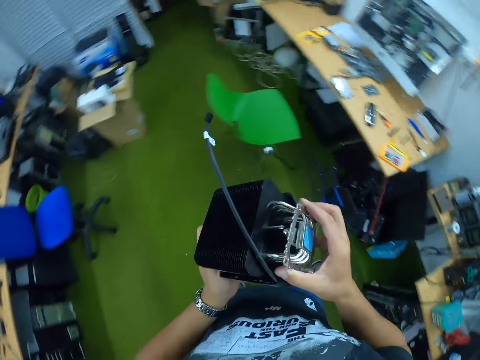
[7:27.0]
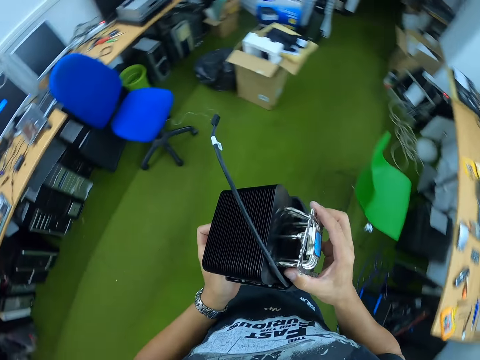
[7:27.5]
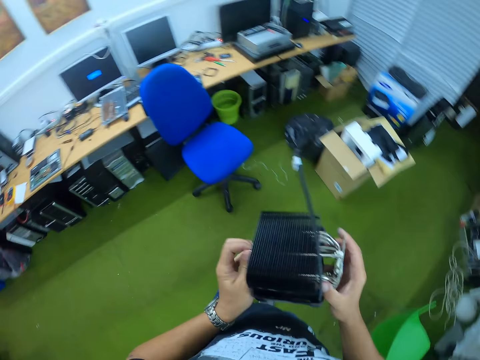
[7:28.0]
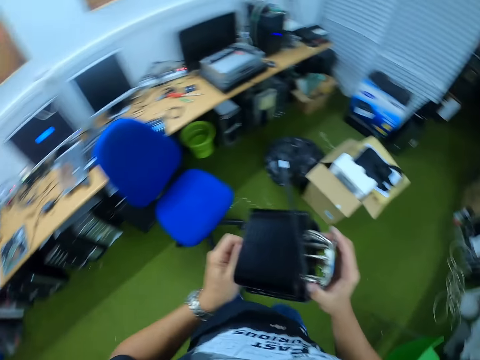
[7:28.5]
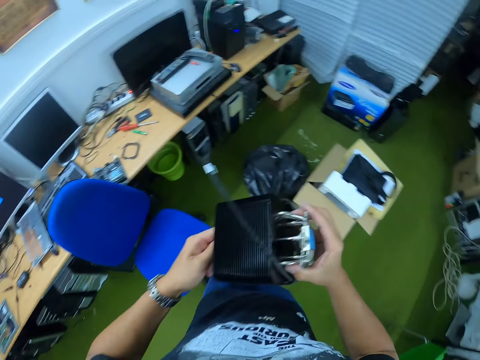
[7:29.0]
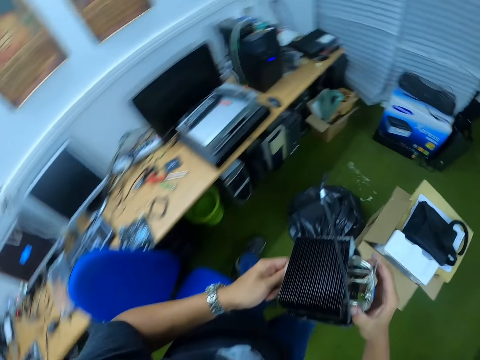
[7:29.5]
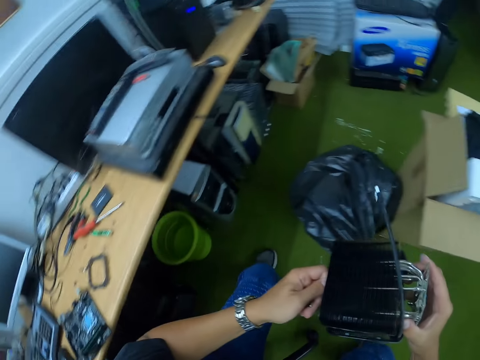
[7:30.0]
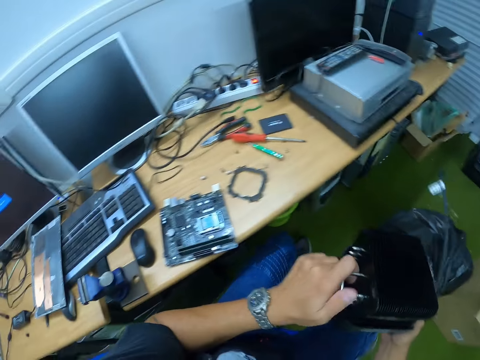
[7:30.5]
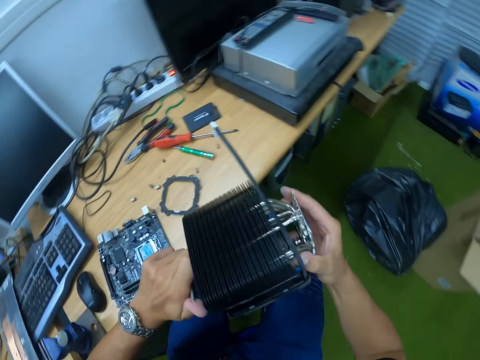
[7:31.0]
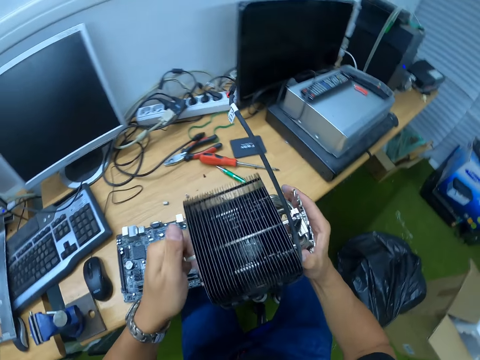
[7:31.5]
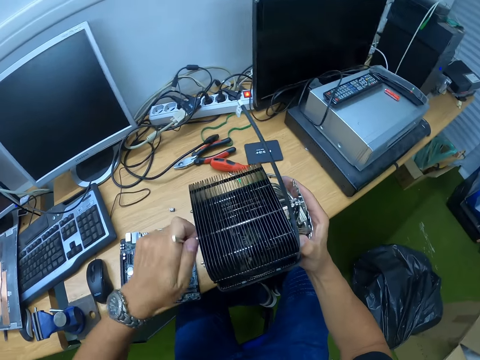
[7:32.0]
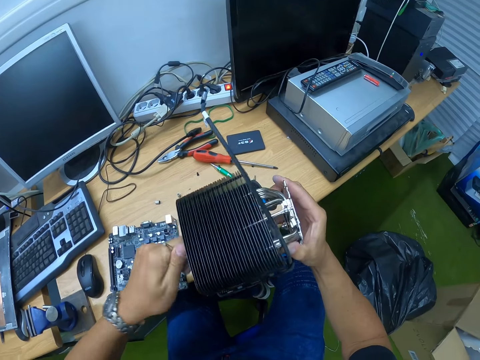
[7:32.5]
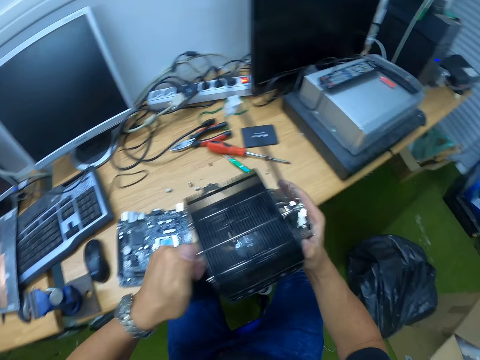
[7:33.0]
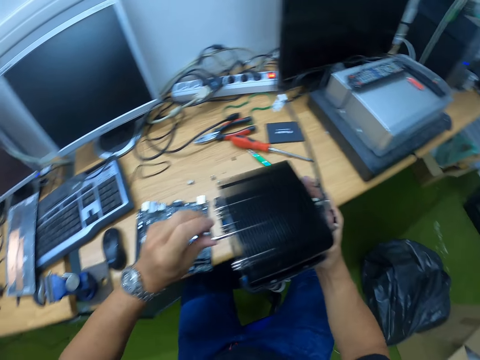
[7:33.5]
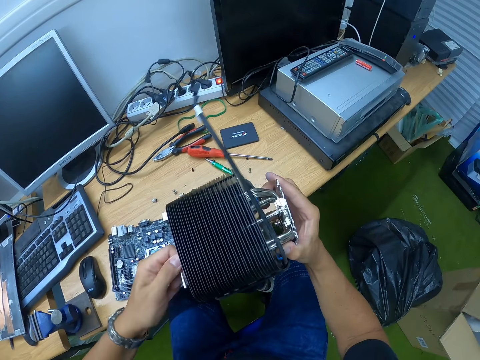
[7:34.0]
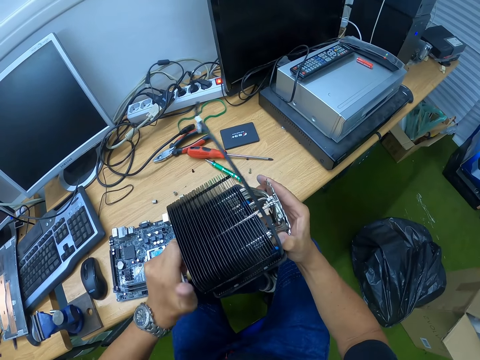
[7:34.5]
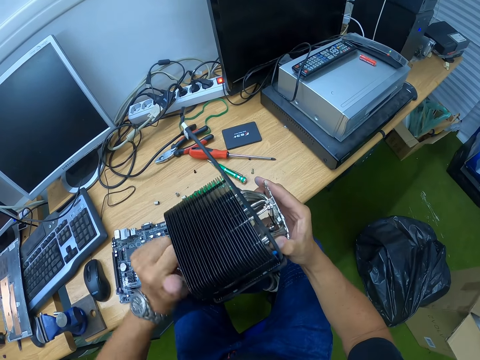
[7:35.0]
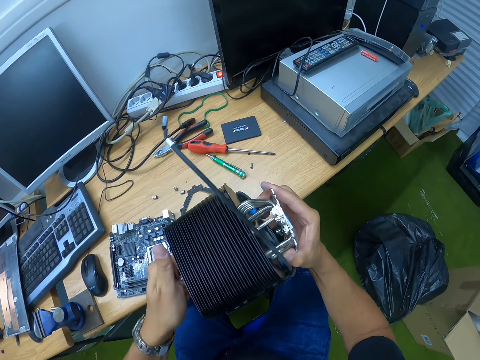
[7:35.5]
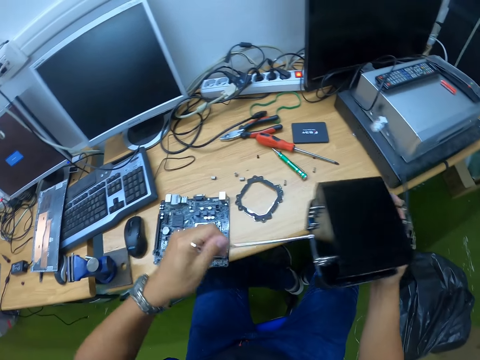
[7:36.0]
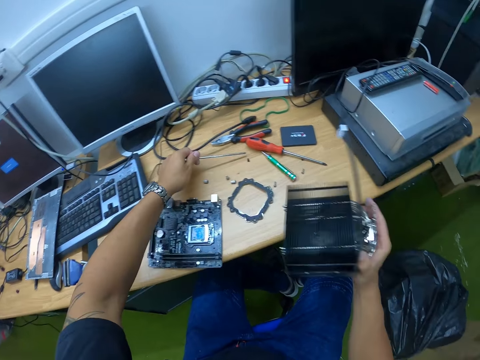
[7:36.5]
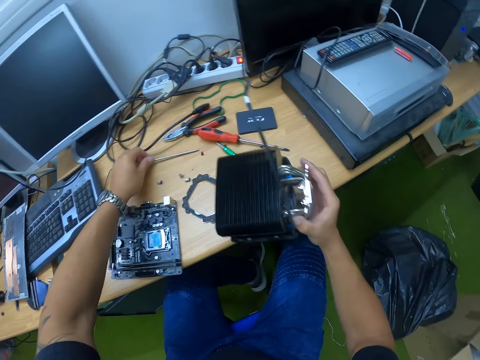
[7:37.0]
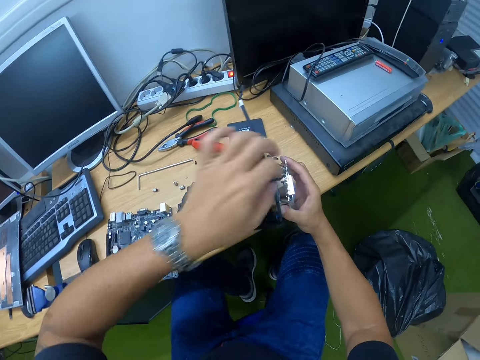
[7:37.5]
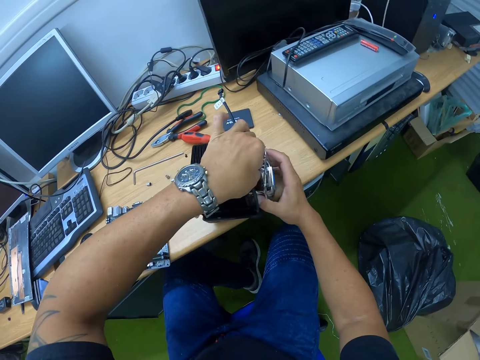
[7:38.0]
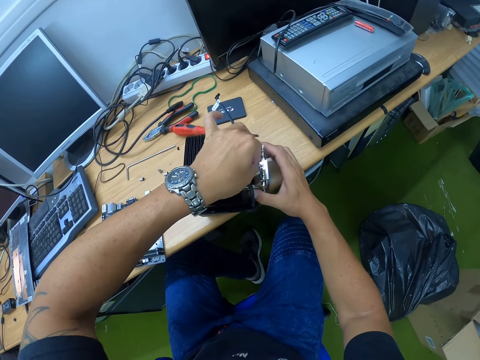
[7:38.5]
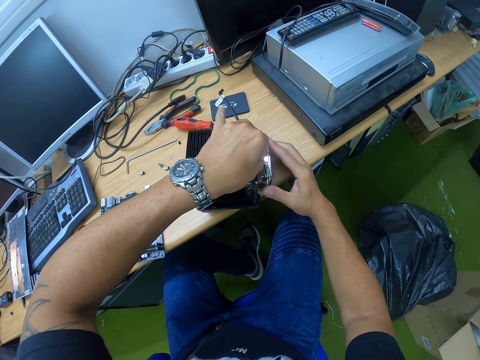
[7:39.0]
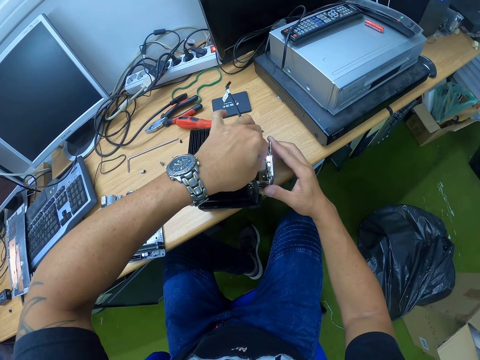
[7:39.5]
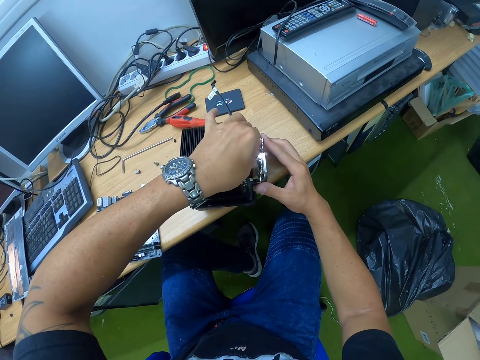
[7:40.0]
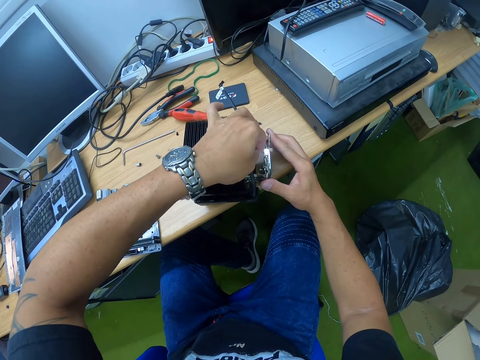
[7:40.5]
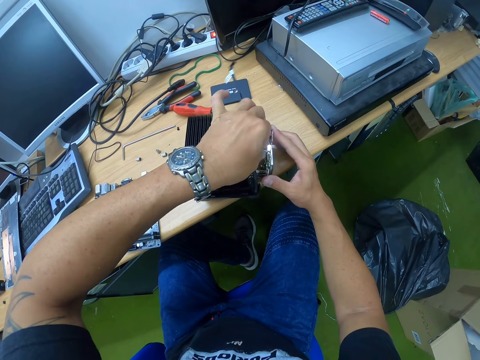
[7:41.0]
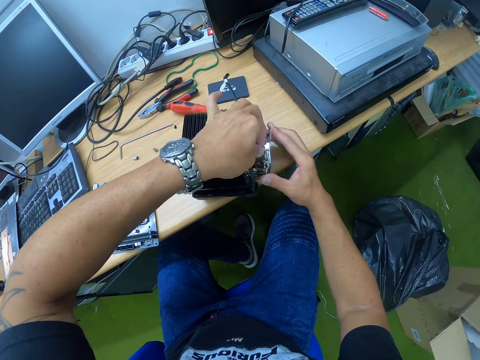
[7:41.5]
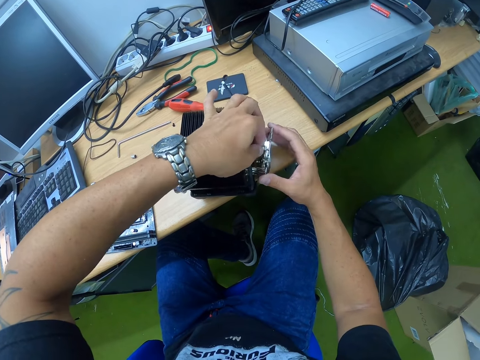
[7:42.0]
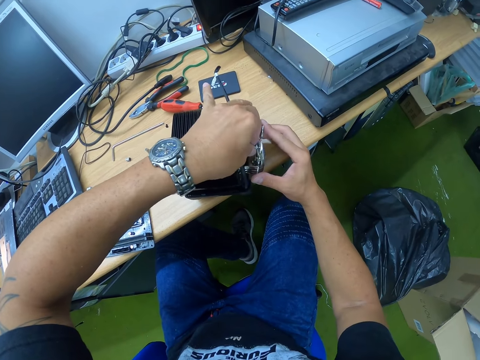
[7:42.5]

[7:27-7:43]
The camera wearer looks around. He loosens a screw in the cooling fan with a screwdriver in his left hand. He loosens the screw with the screwdriver in the left hand. He drops the screwdriver in his left hand on the table. He loosens a screw from the CPU cooling fan with his left hand. He places the fan on the table.

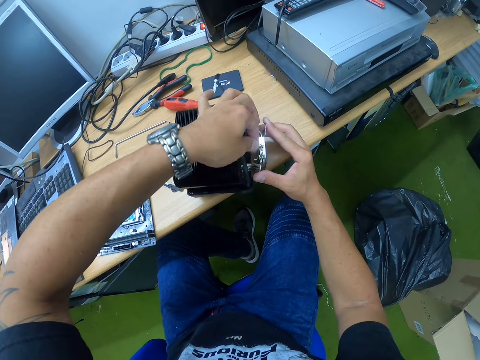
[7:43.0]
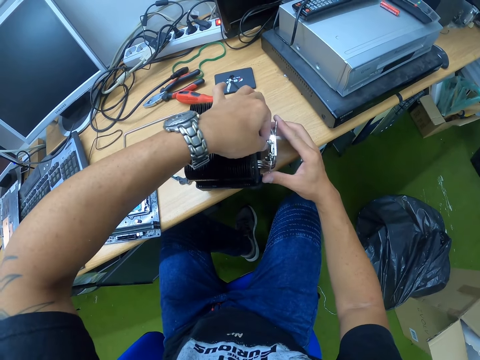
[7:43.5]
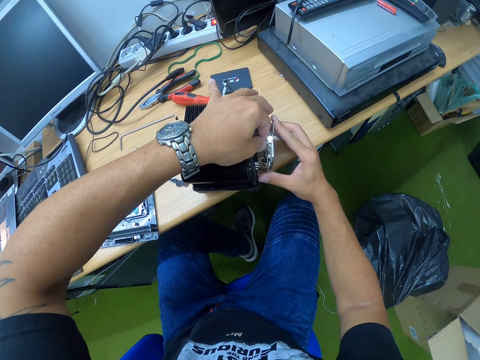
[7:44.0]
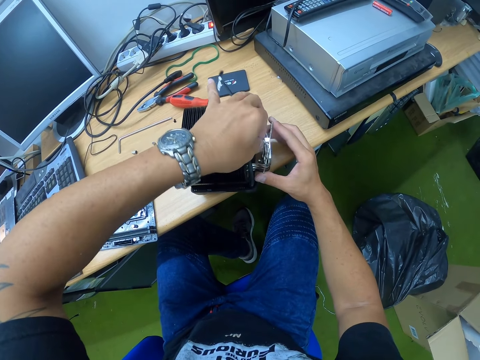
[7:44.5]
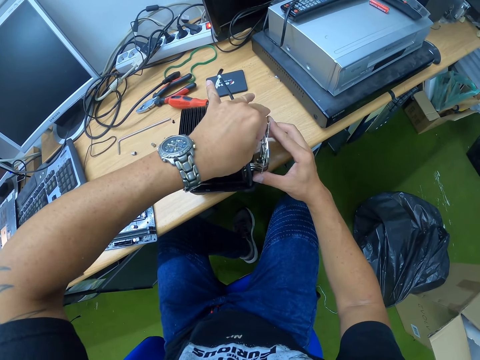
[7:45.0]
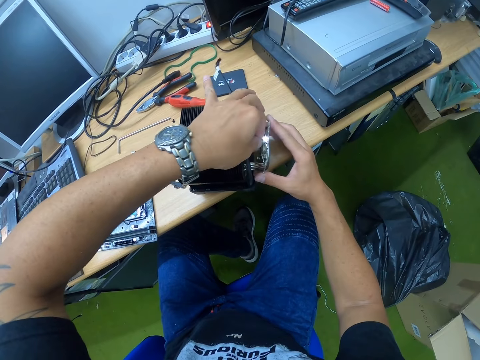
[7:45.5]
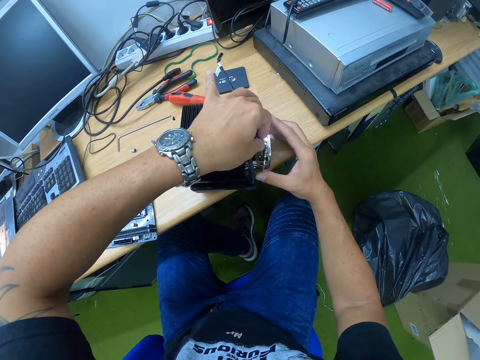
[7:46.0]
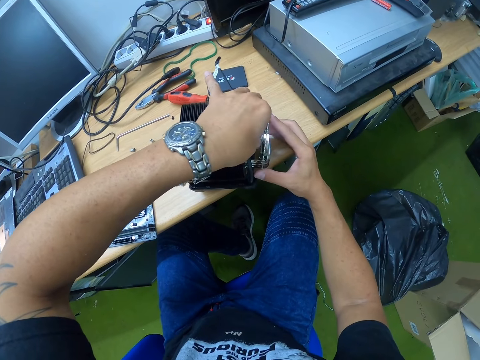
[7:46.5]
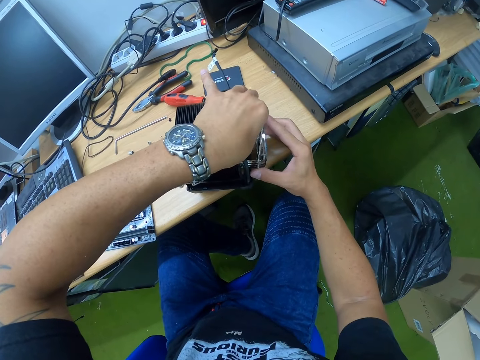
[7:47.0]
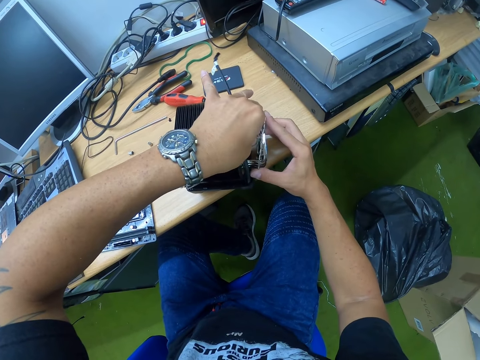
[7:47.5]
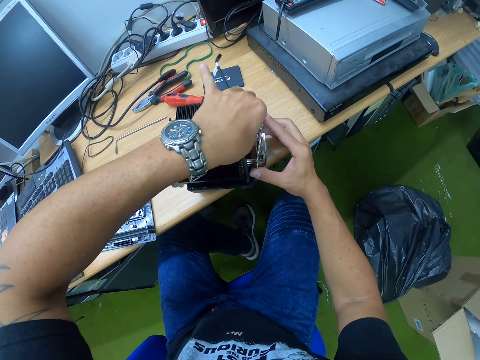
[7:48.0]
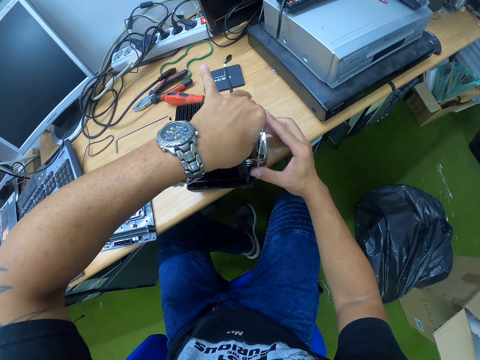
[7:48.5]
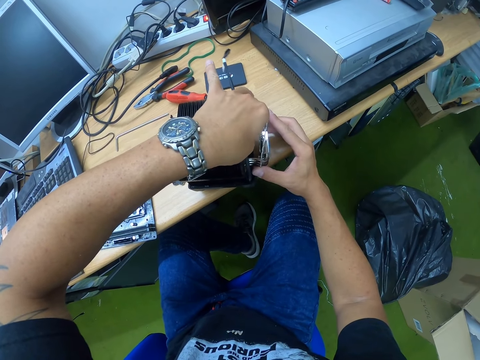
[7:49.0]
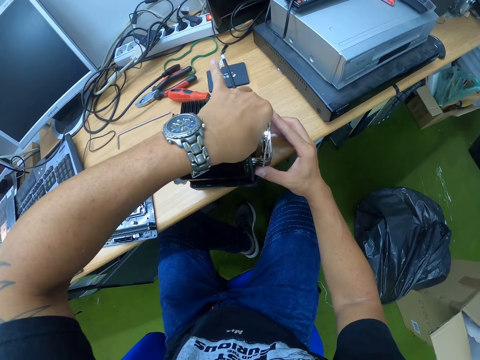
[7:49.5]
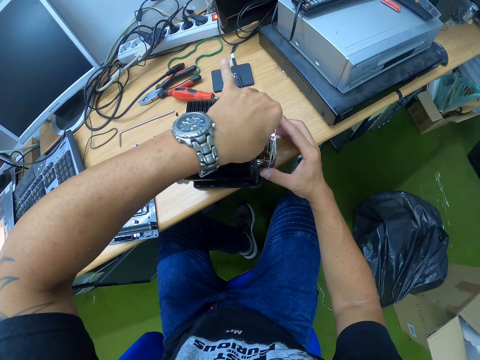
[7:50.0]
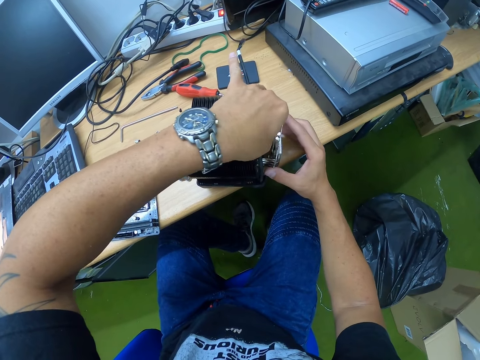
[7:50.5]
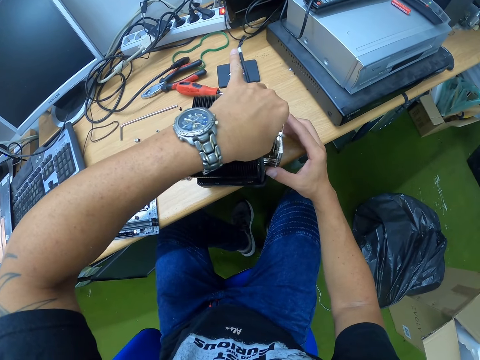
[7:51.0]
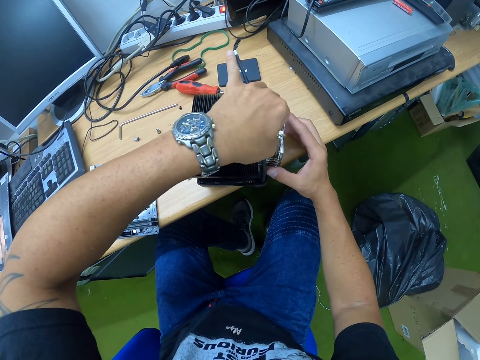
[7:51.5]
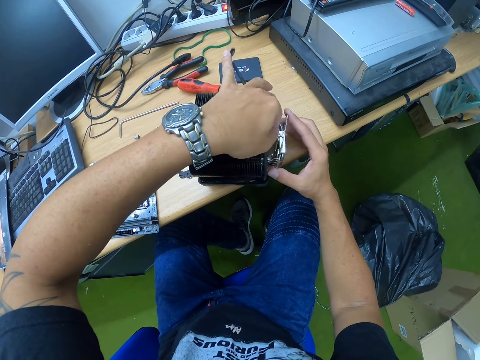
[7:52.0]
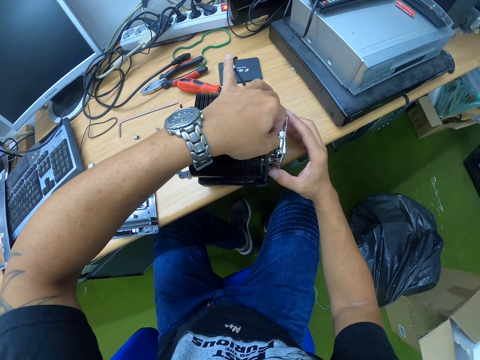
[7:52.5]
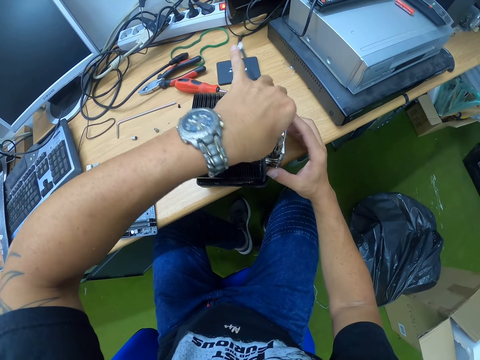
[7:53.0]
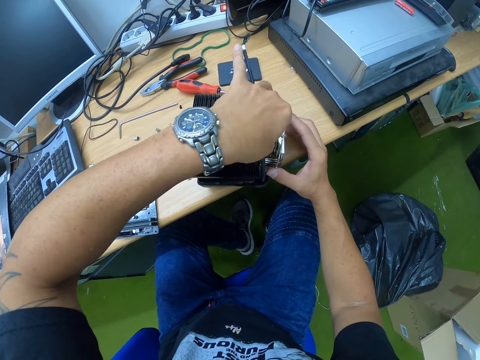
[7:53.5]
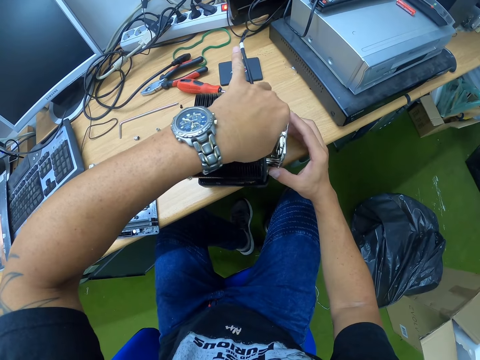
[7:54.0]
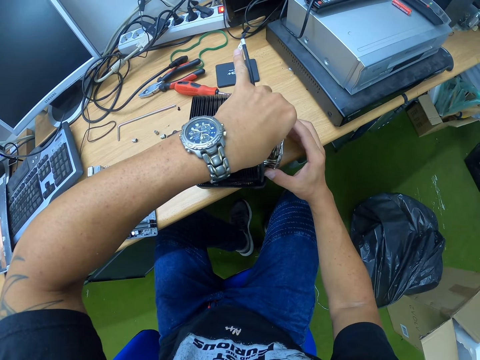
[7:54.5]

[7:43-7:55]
The camera wearer loosens the screw with the left hand.
